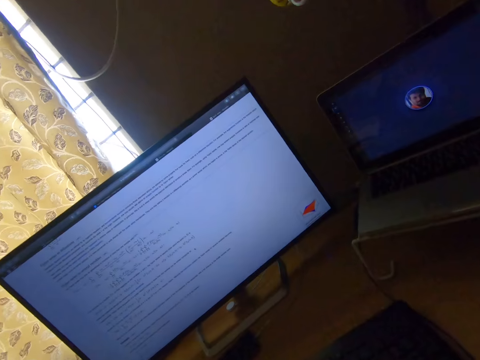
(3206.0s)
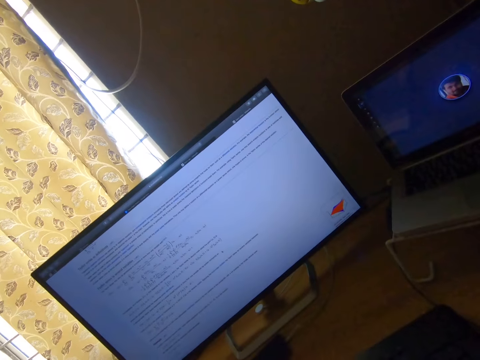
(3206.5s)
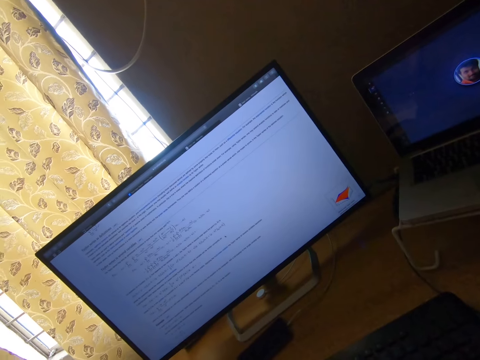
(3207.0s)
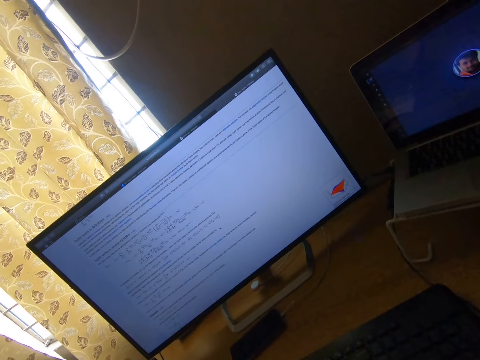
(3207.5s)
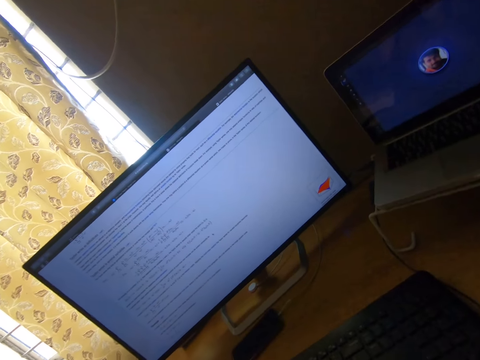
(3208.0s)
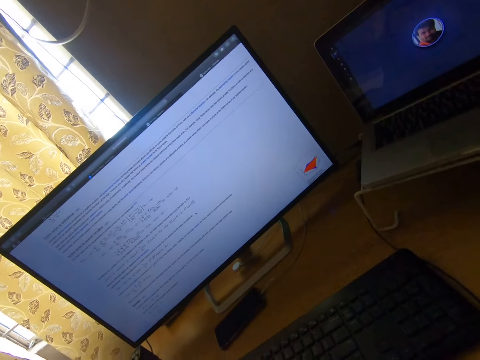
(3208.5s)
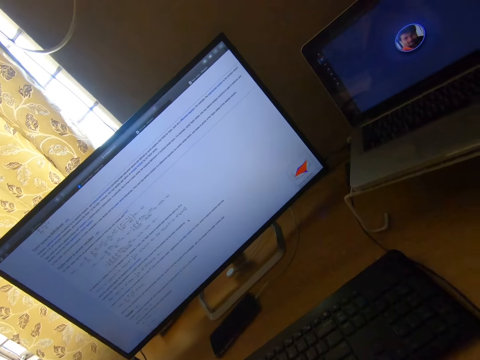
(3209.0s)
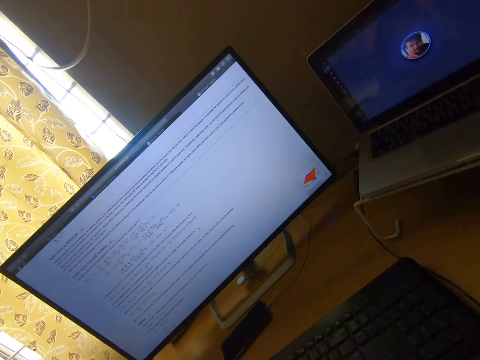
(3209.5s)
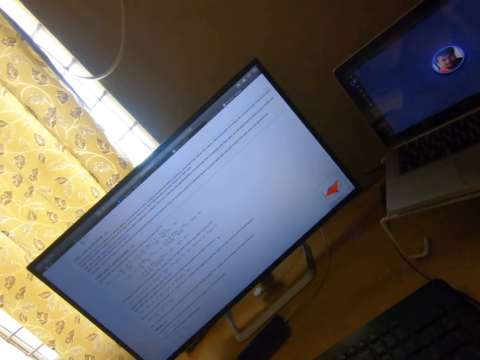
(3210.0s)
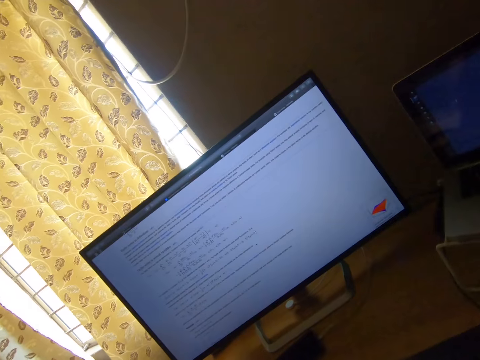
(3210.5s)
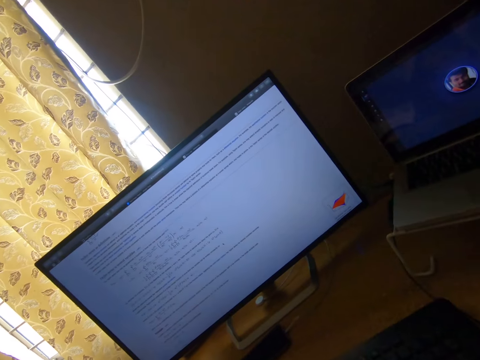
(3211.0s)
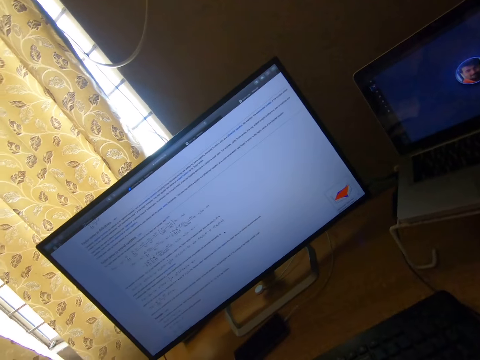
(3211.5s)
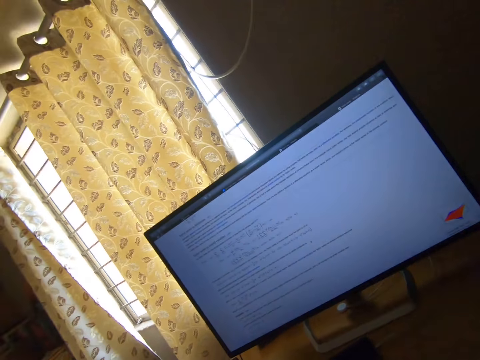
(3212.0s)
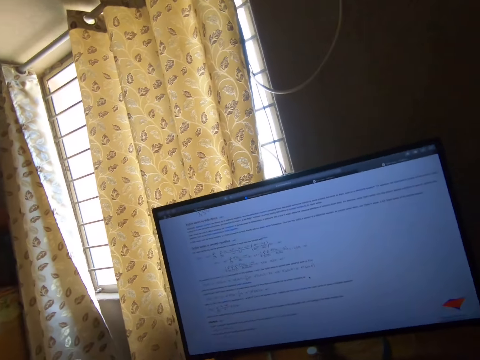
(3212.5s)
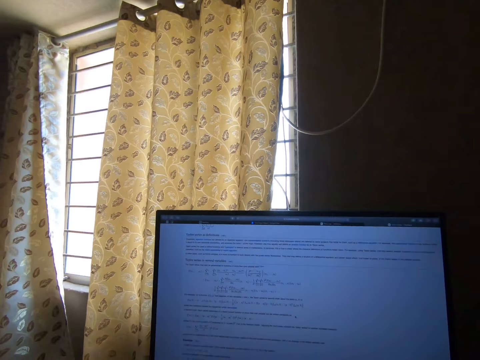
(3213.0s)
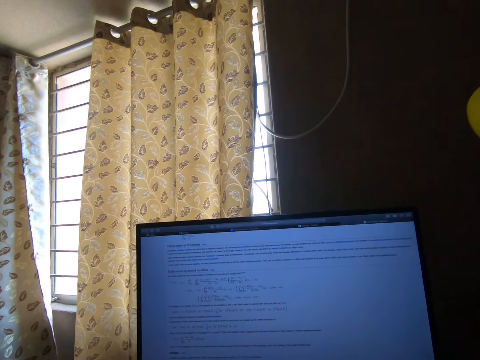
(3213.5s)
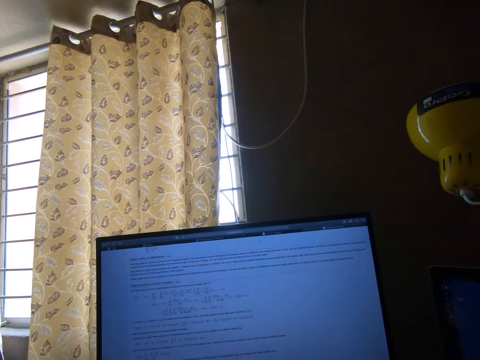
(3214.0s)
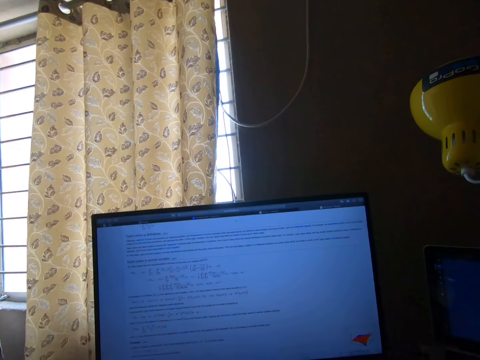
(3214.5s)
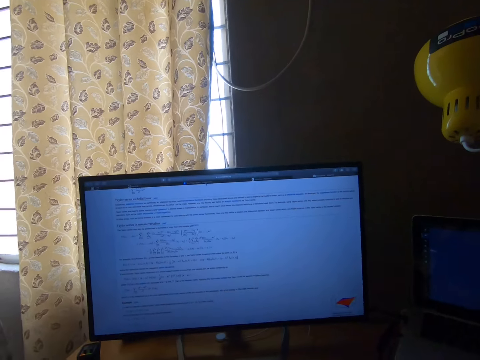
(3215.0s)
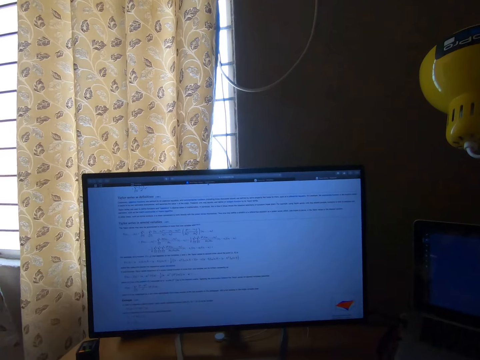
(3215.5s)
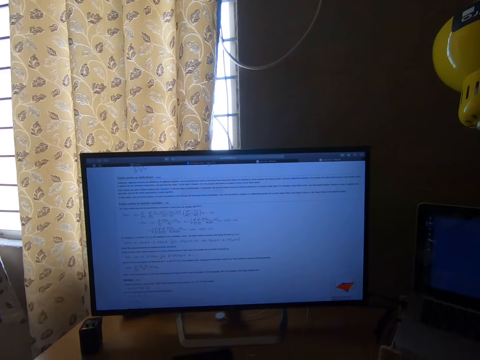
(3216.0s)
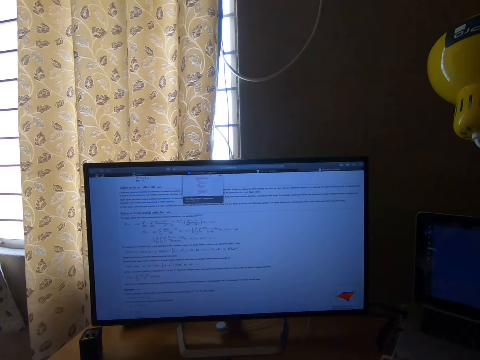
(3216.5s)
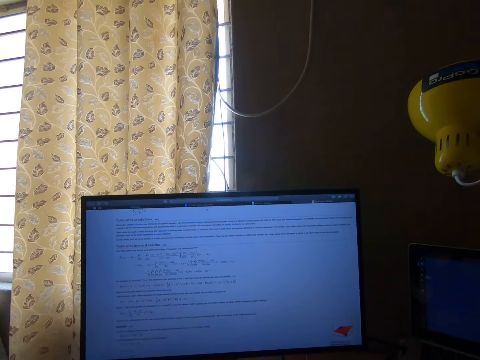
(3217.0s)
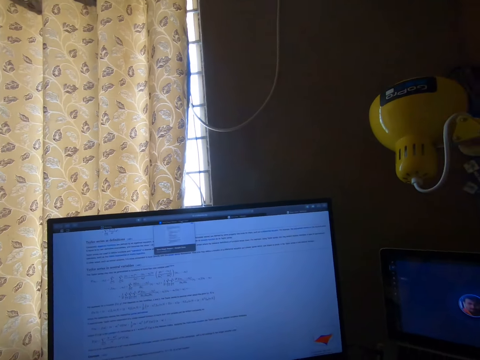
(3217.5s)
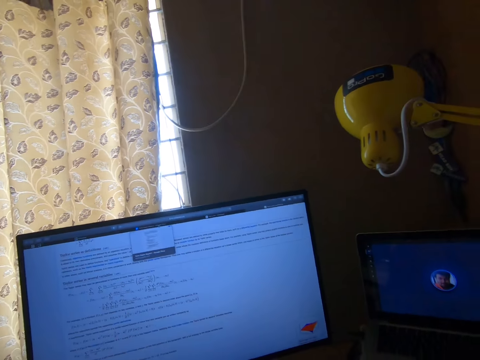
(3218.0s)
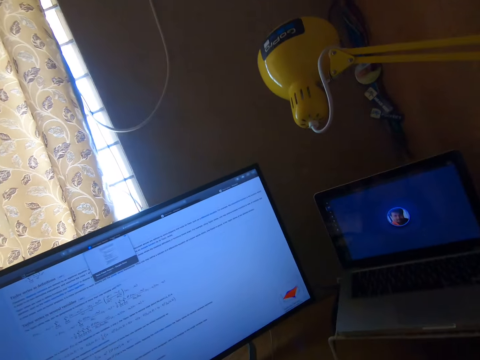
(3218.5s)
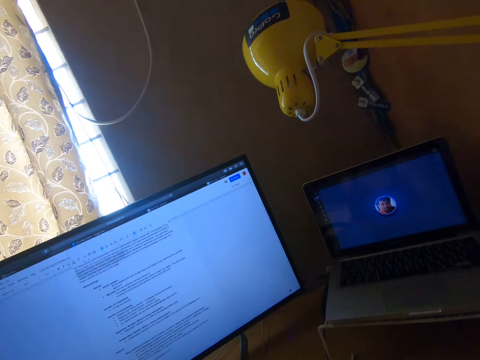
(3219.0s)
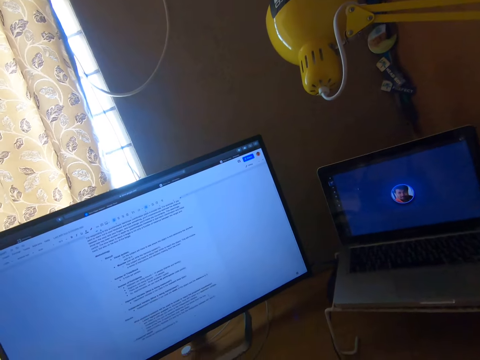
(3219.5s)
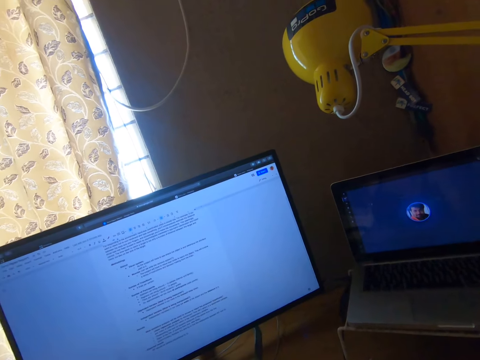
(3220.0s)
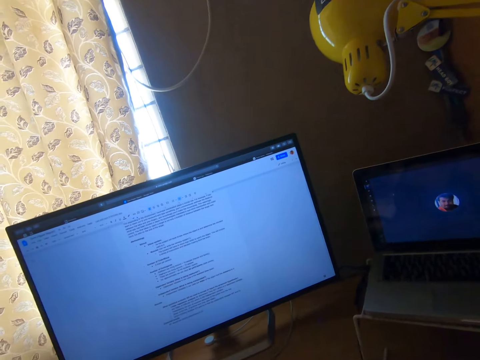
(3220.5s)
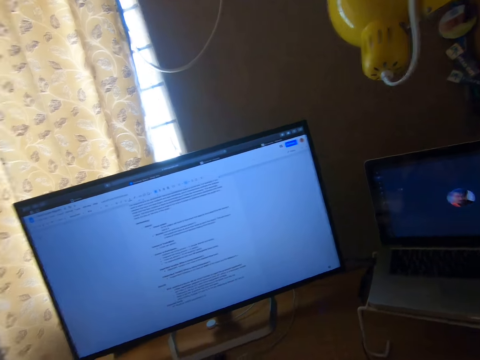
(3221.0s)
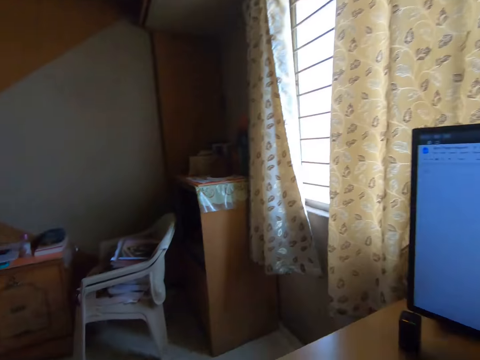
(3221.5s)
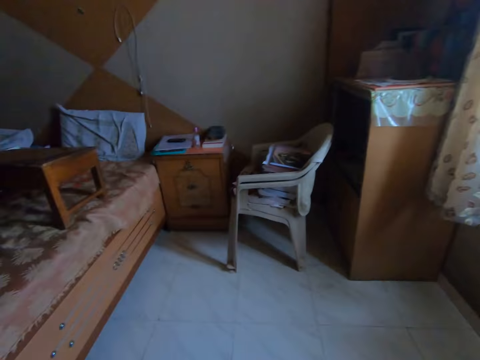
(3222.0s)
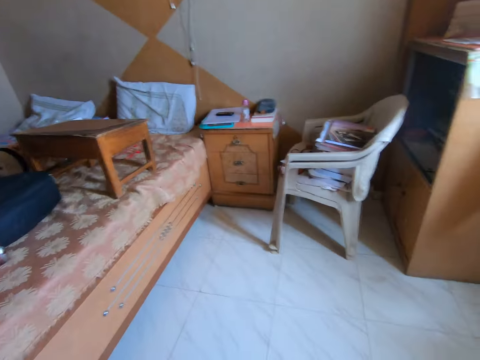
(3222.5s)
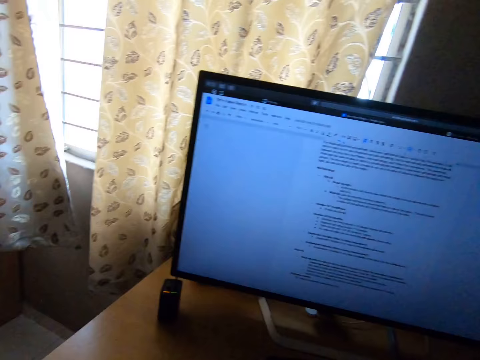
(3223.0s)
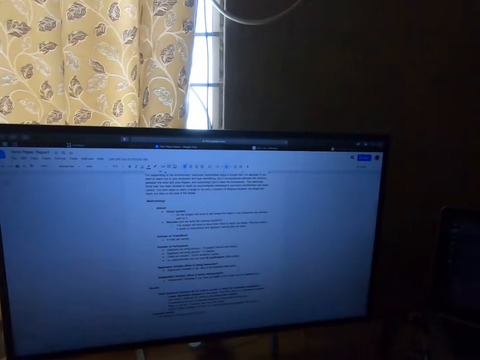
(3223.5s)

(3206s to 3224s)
The camera wearer looks around the room. He looks around the room again. He nods his head. He looks around the room. He moves the mouse pointer. He moves the mouse pointer repeatedly. He highlights a new tab. He moves the mouse pointer. He closes the highlighted tab. He highlights a tab. He operates on the computer. He closes the tab. He looks around the room. He looks around the room again. He moves his hand. He looks around the room.

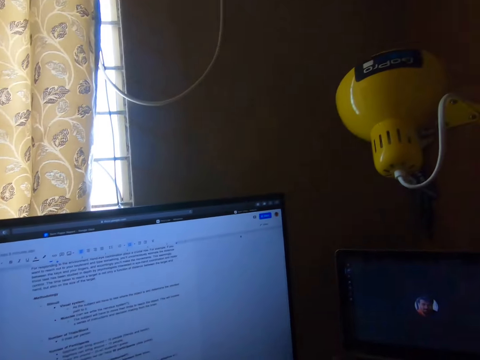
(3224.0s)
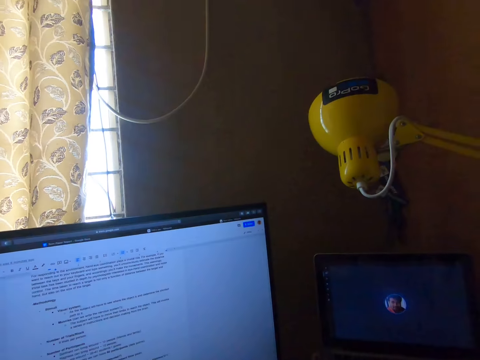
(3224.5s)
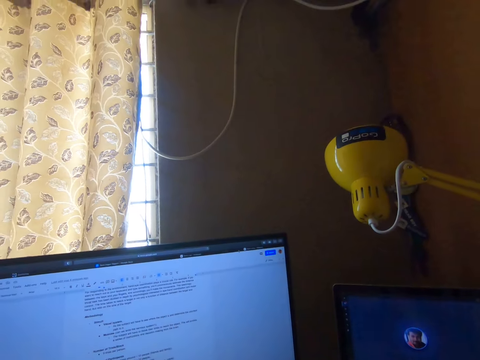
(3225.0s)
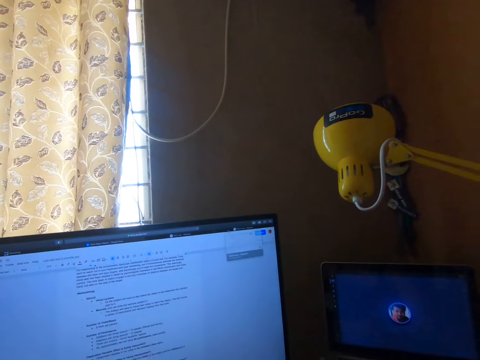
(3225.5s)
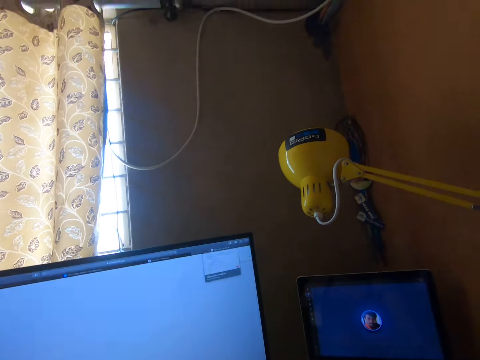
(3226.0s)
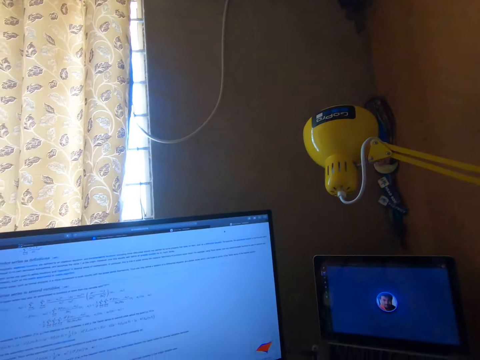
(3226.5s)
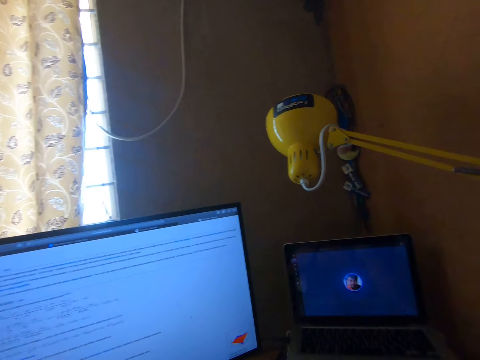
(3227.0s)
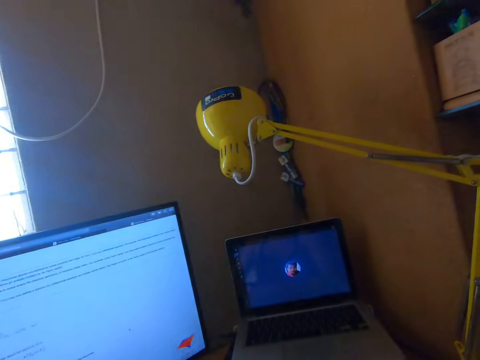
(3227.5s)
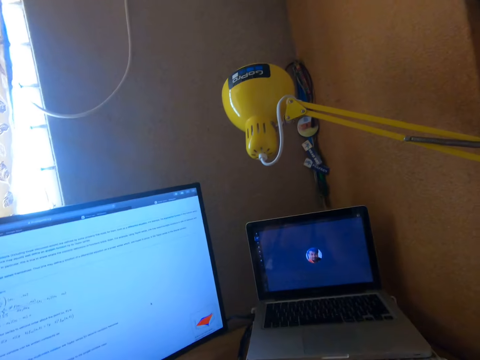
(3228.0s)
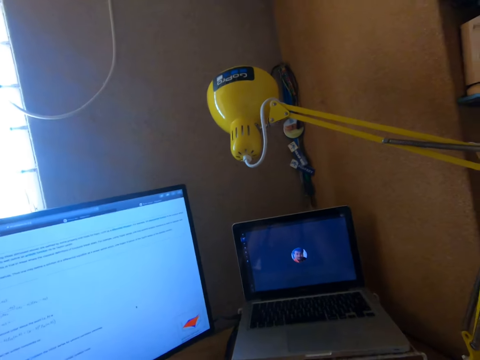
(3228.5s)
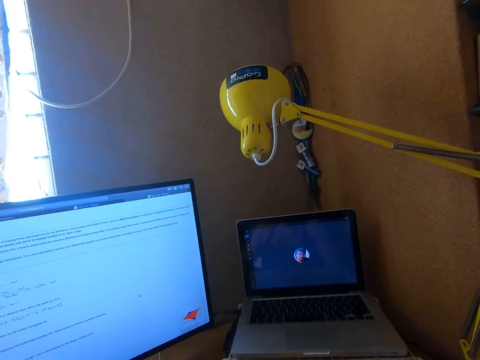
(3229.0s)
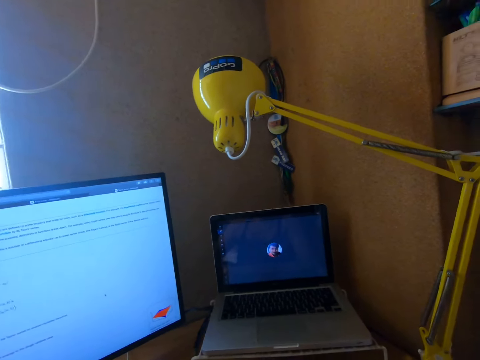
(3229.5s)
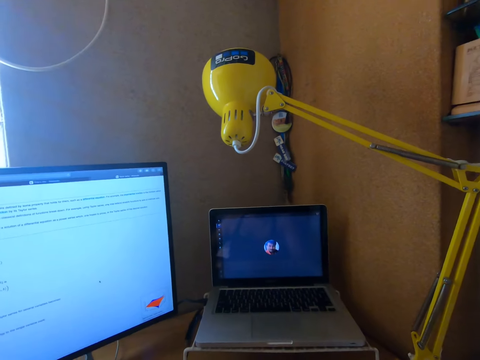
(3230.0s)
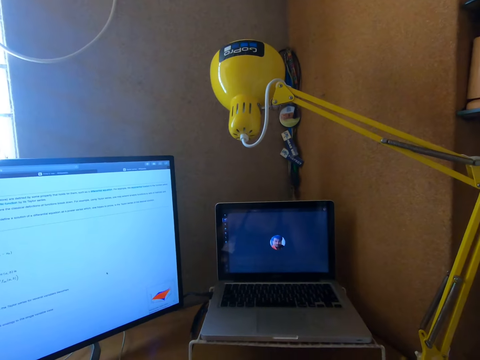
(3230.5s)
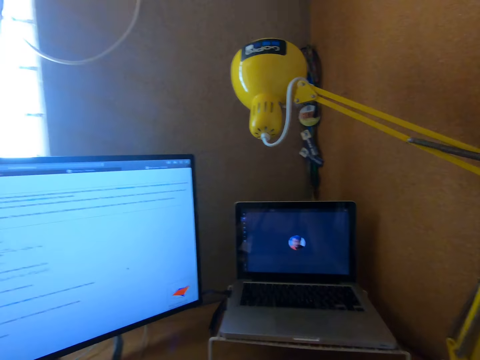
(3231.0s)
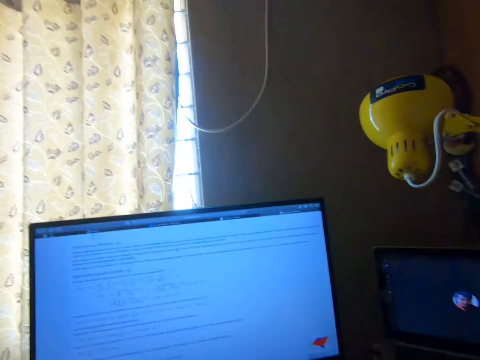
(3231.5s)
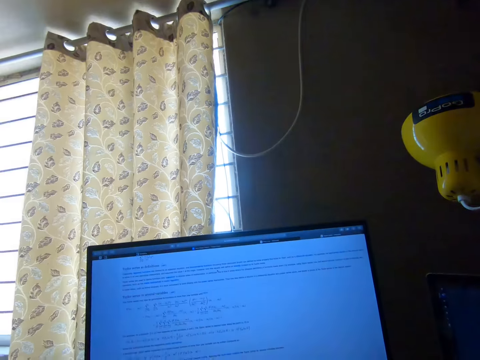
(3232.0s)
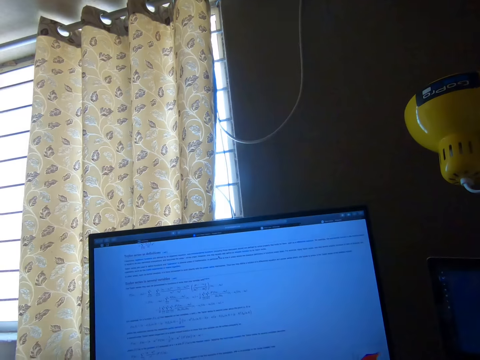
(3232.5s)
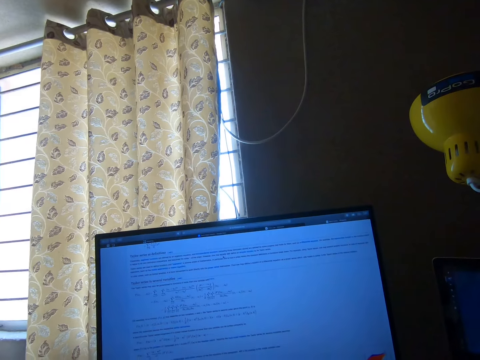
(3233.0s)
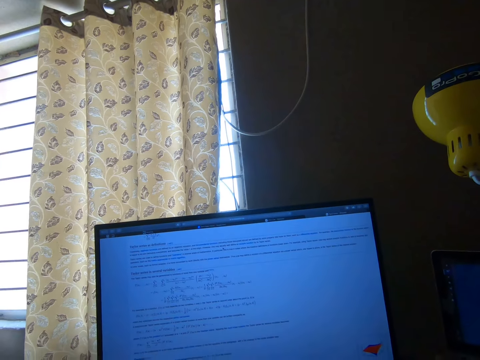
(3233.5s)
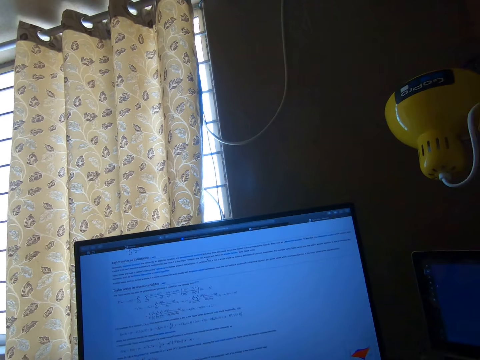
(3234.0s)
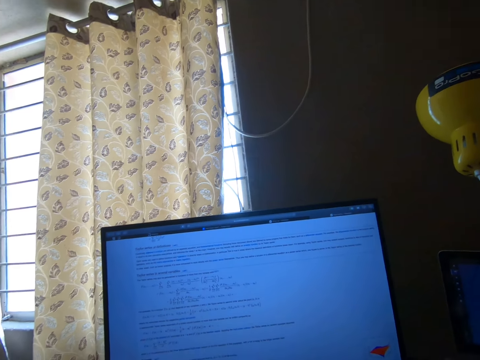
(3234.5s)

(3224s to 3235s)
The camera wearer clicks on the monitor. They close the tab. They open a page. They move the mouse pointer. They move the mouse pointer repeatedly. They look around the monitor.
